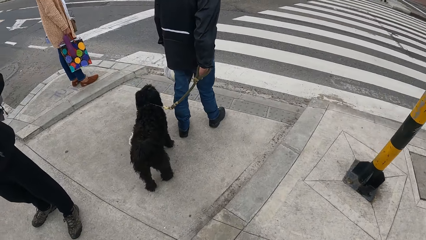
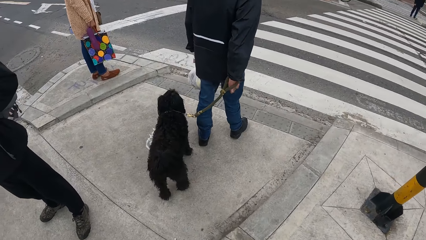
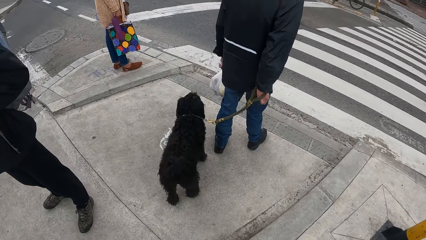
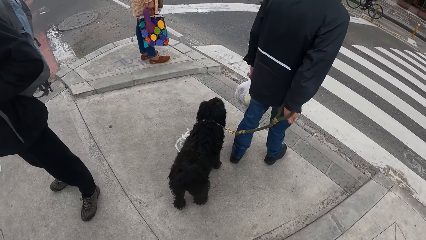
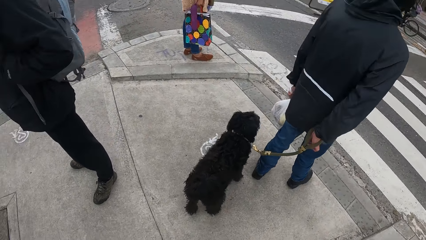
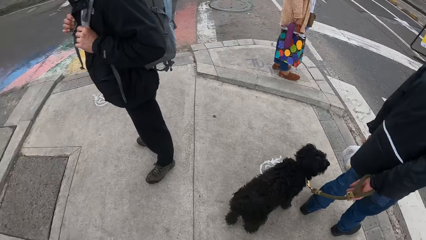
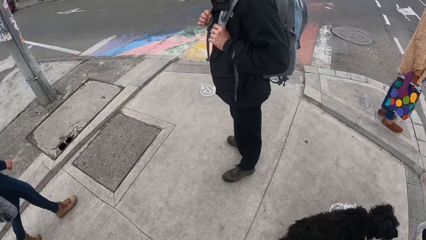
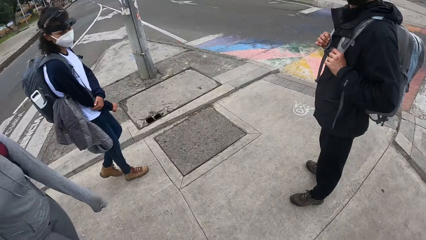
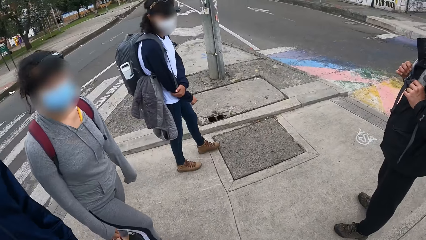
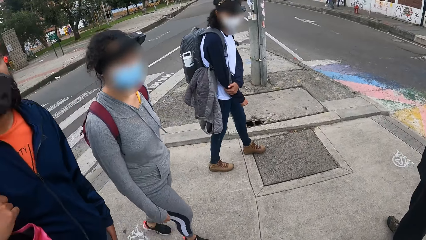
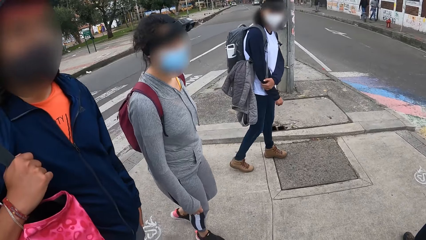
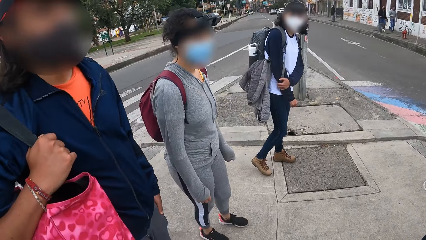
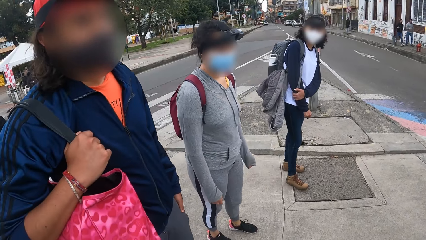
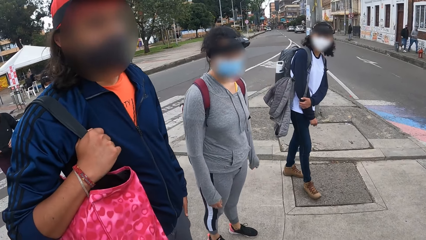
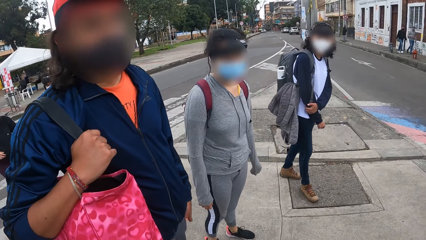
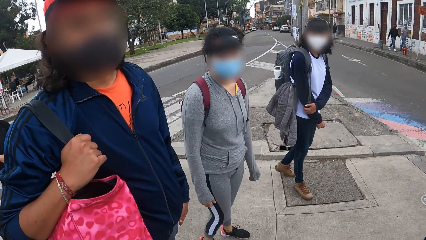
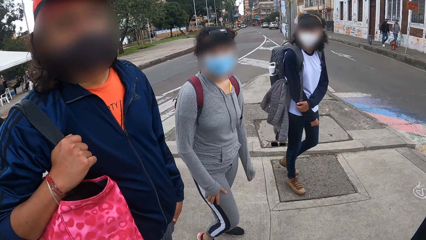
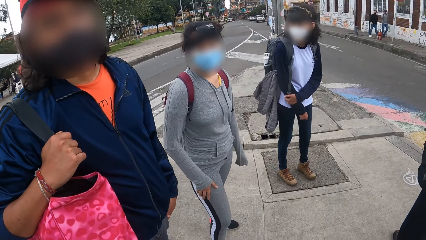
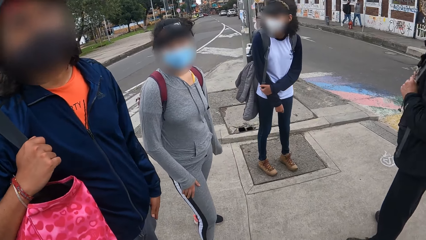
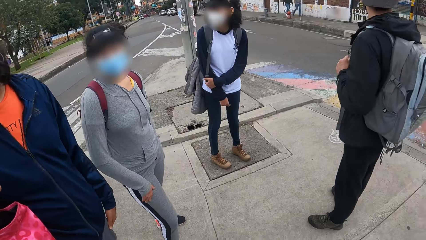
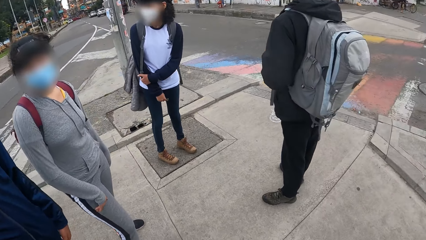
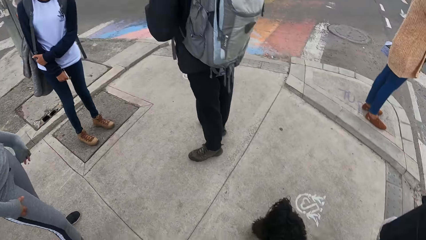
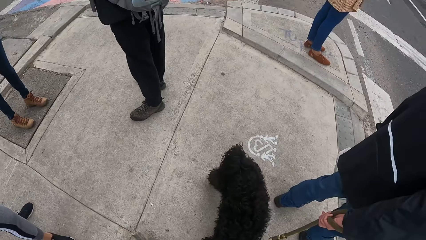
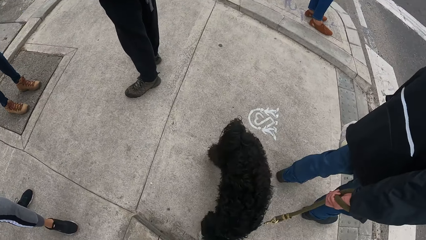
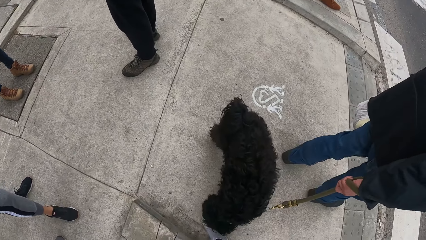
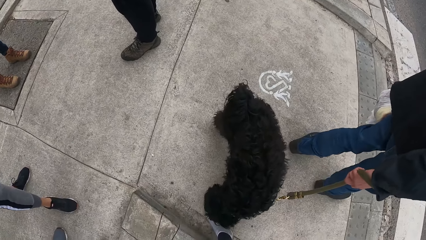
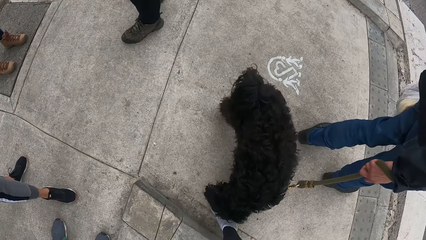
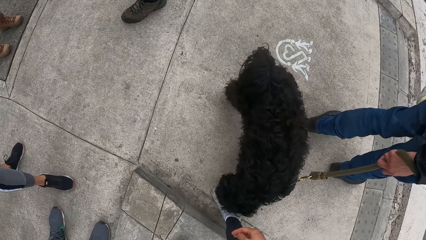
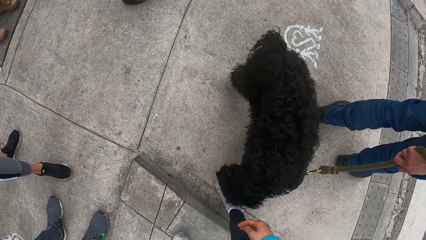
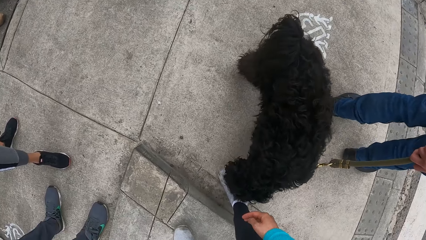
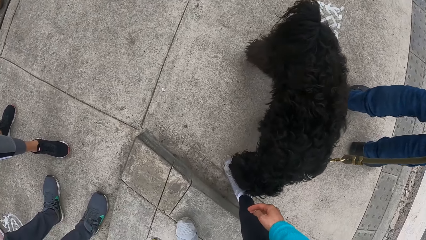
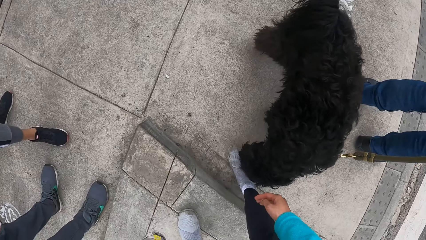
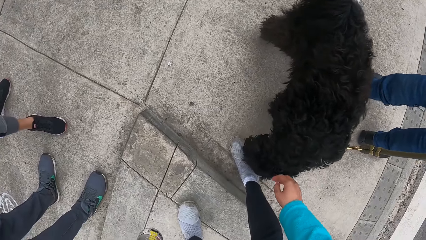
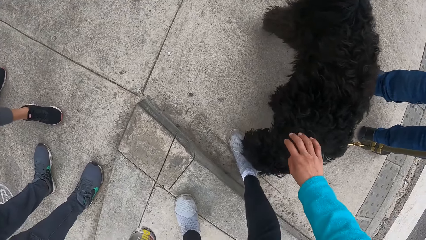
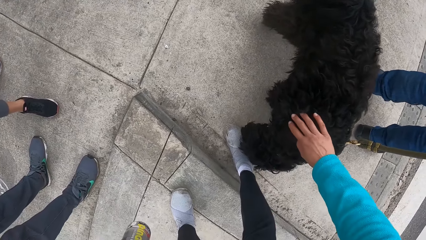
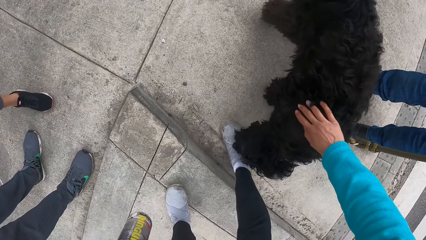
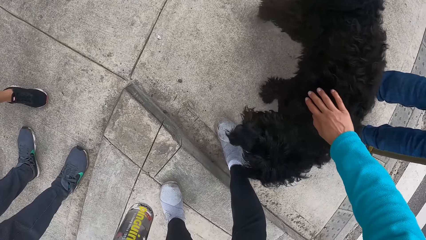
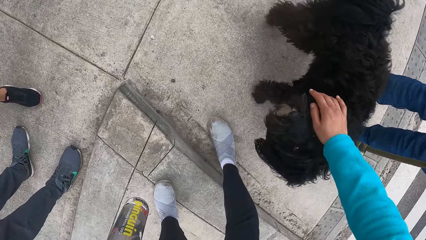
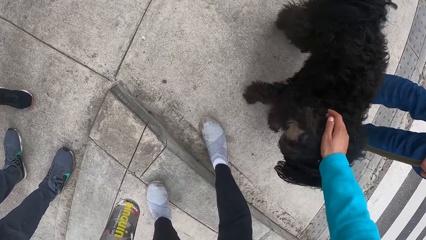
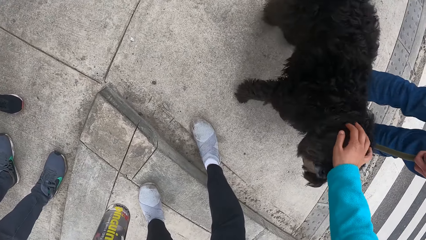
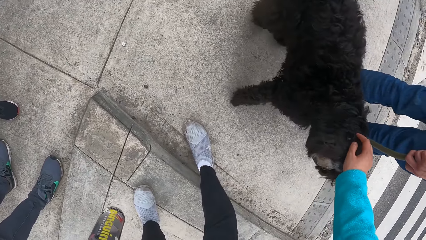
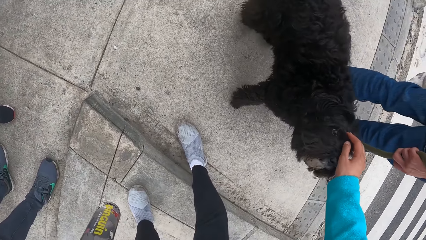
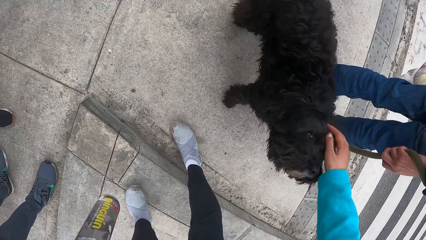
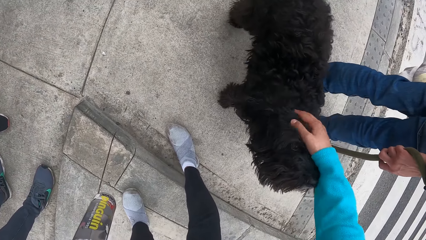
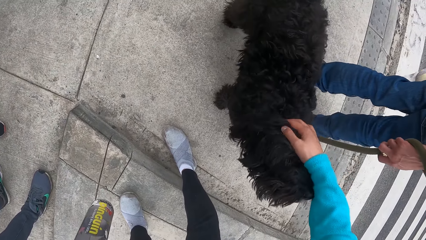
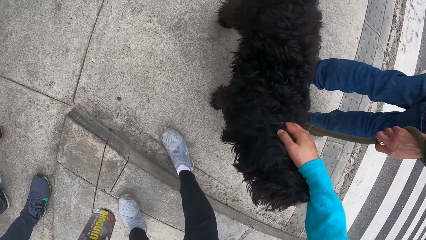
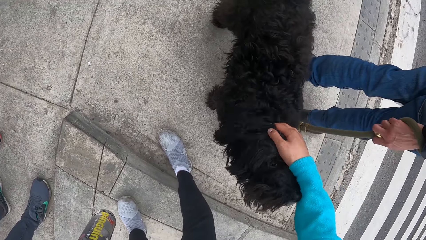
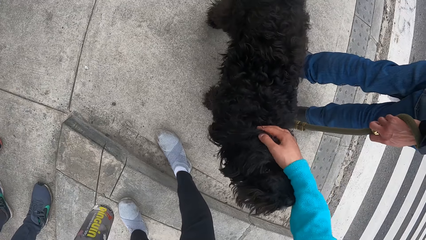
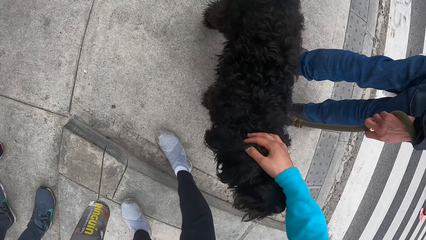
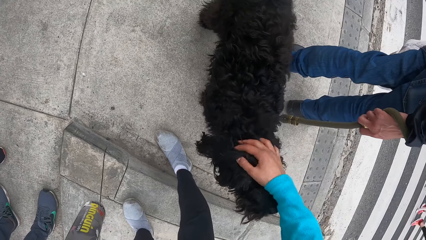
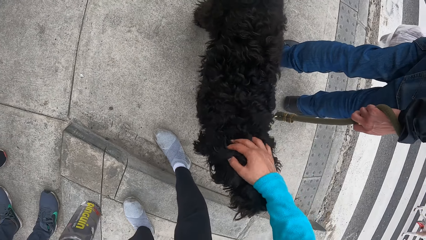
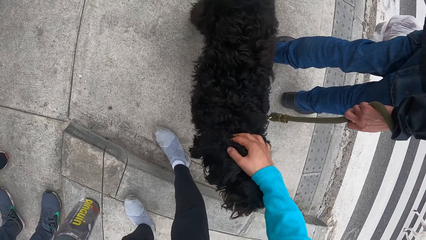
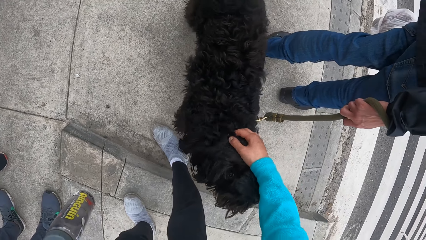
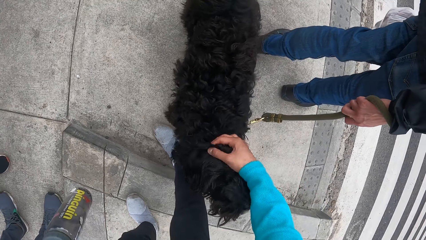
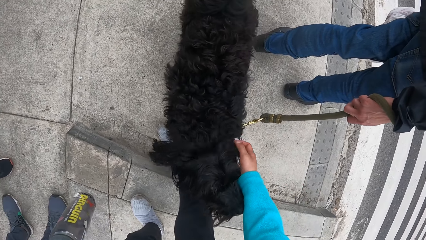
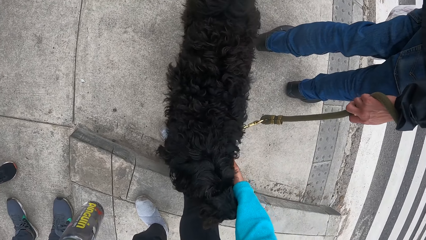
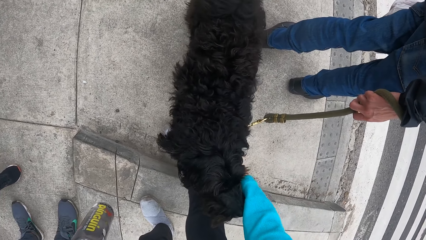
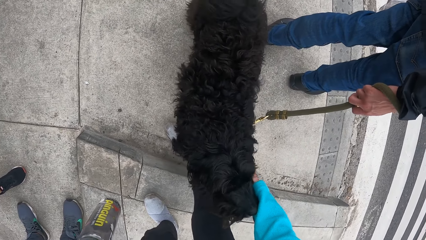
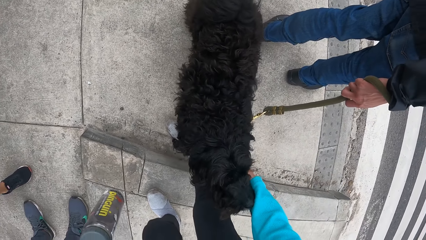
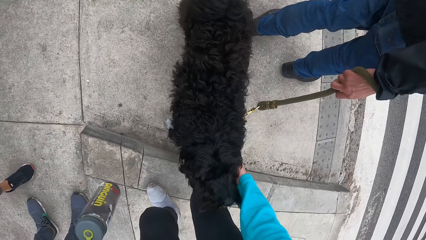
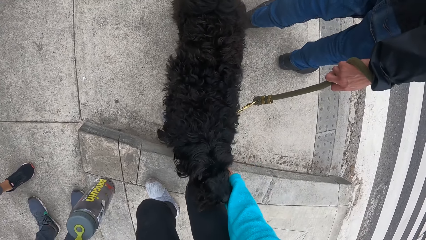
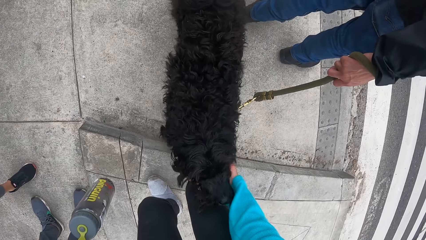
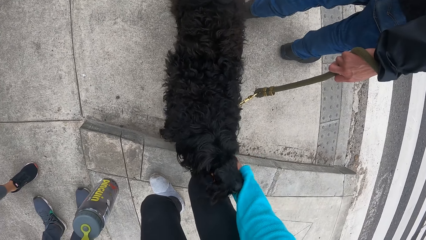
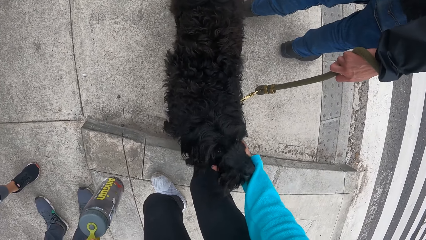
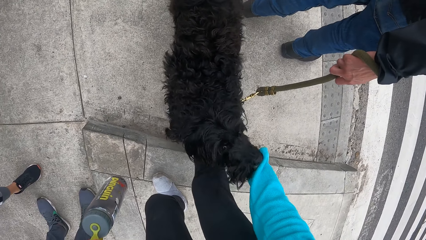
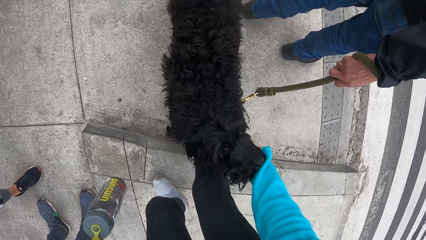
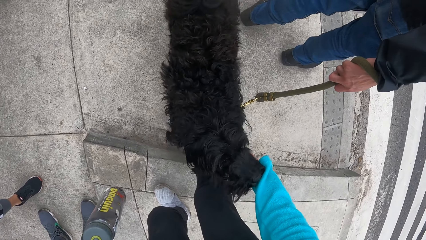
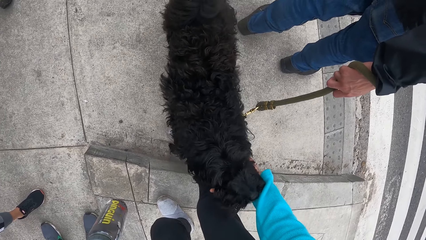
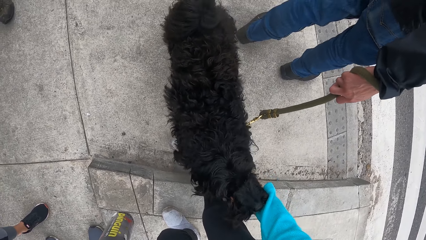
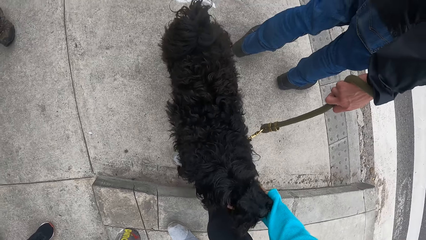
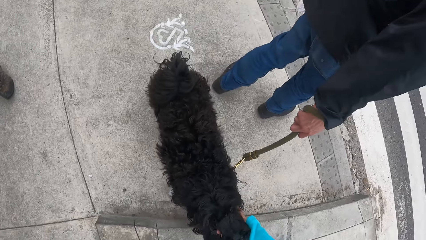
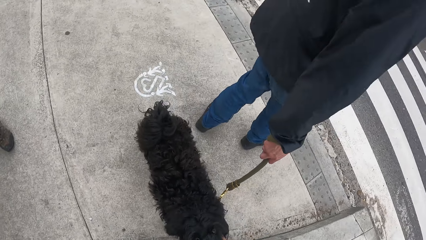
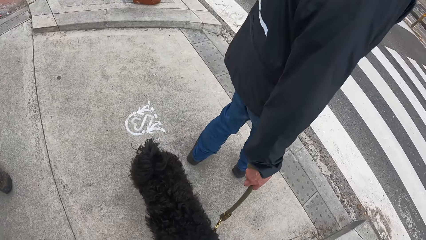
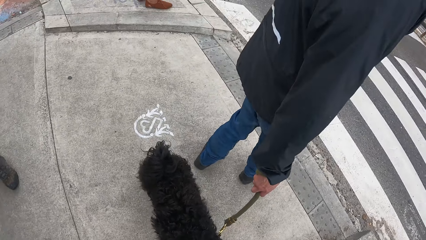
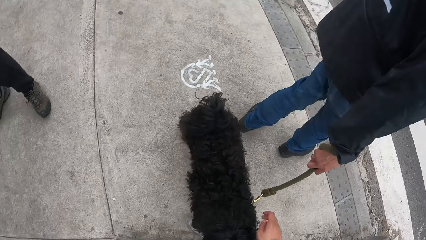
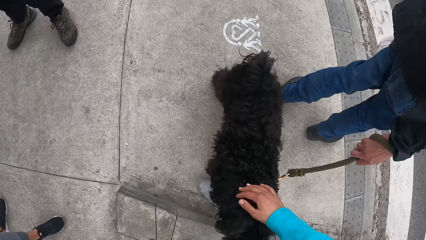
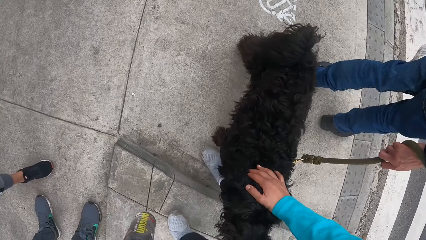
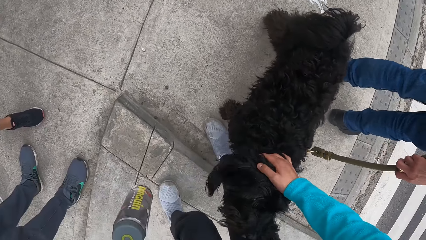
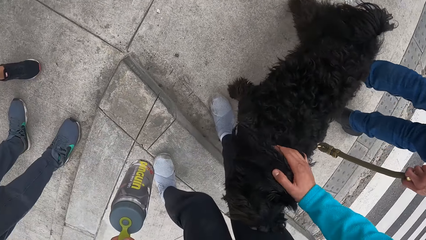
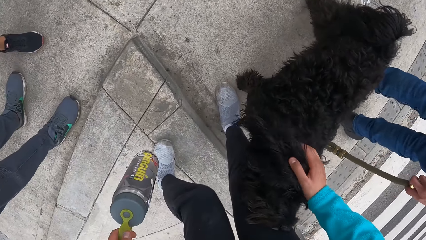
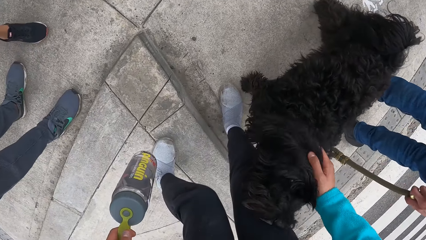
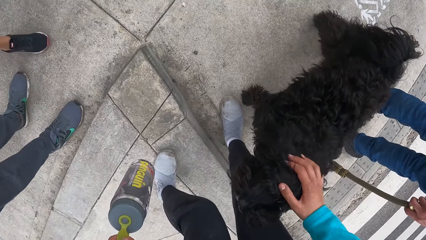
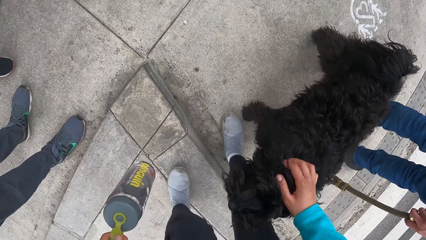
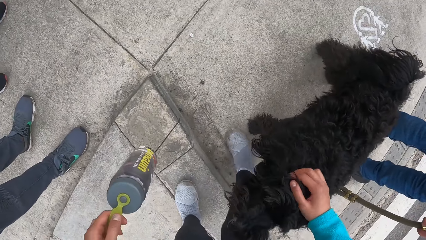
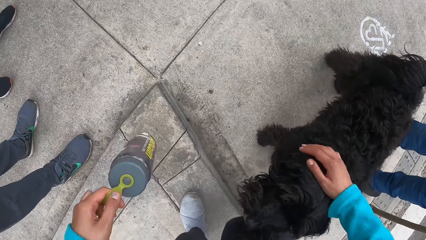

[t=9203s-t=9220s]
The camera wearer stares at a lady. He stares at a dog. He pats the dog with his right hand. He interacts with the dog.
